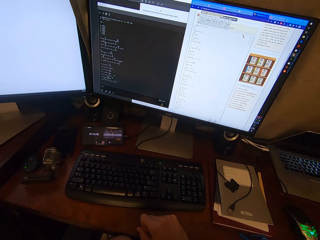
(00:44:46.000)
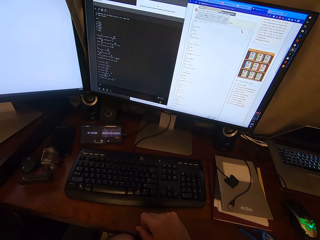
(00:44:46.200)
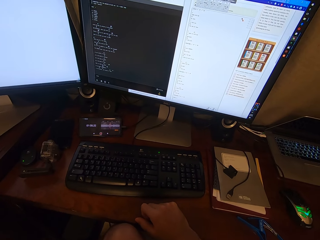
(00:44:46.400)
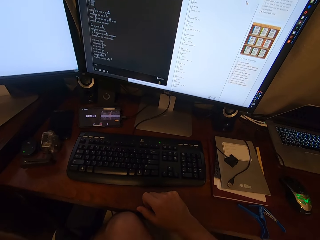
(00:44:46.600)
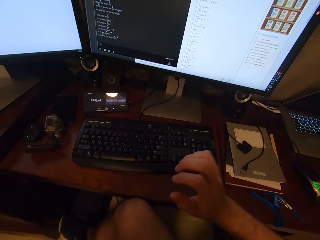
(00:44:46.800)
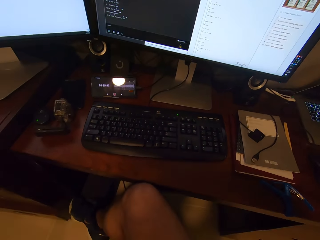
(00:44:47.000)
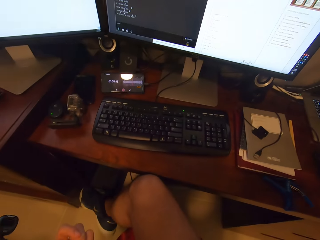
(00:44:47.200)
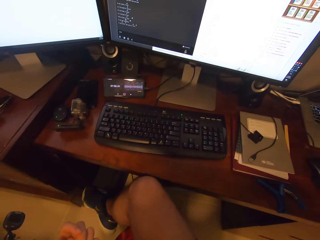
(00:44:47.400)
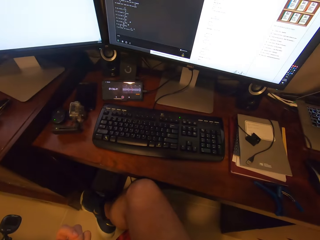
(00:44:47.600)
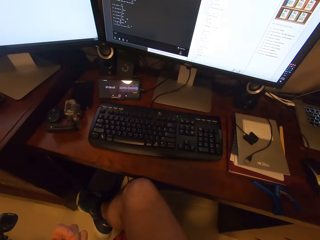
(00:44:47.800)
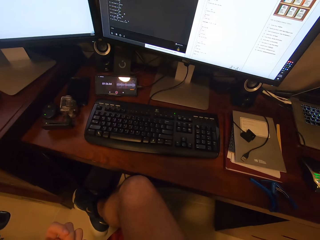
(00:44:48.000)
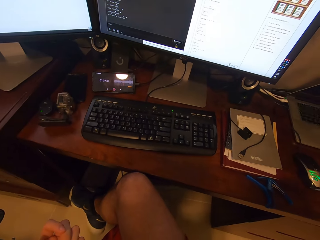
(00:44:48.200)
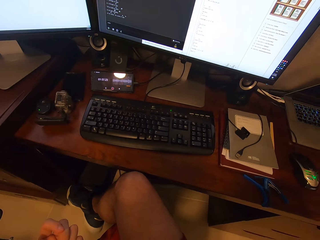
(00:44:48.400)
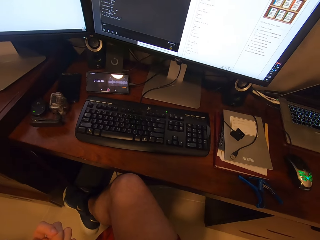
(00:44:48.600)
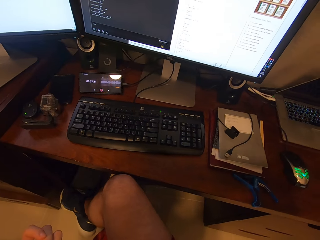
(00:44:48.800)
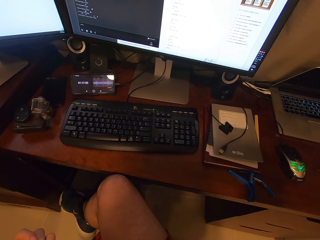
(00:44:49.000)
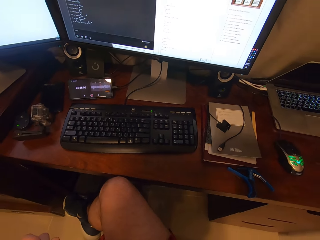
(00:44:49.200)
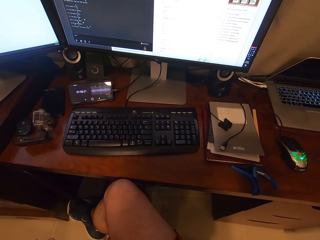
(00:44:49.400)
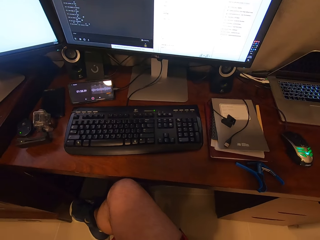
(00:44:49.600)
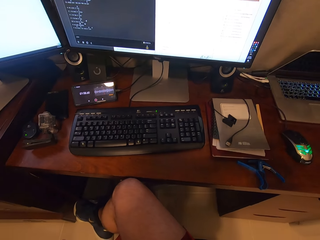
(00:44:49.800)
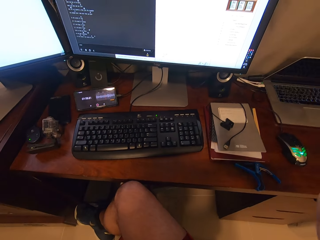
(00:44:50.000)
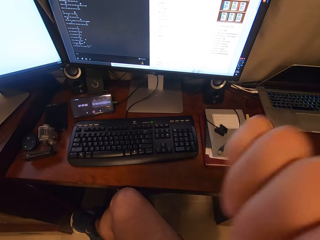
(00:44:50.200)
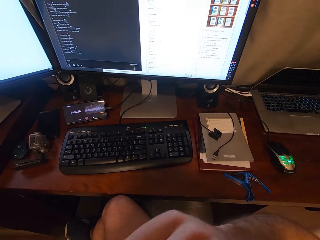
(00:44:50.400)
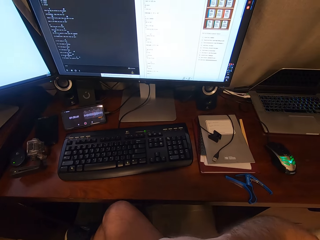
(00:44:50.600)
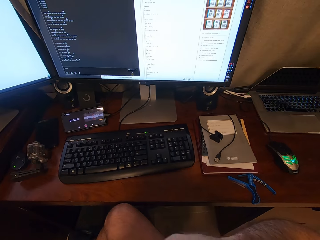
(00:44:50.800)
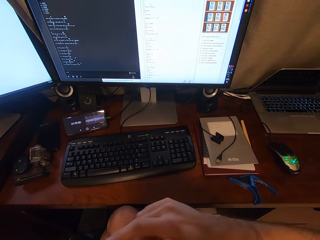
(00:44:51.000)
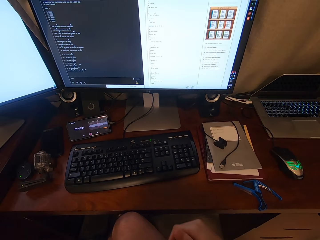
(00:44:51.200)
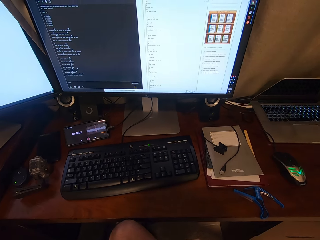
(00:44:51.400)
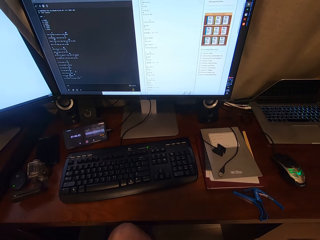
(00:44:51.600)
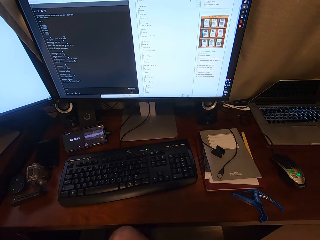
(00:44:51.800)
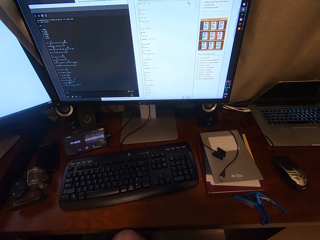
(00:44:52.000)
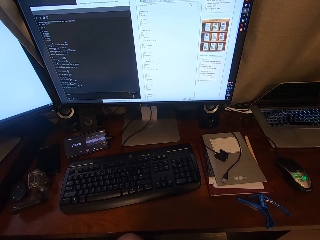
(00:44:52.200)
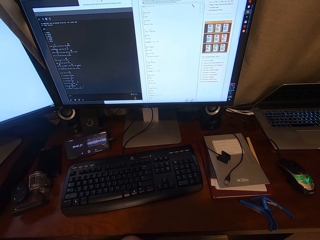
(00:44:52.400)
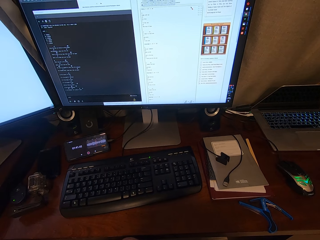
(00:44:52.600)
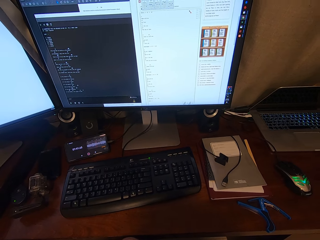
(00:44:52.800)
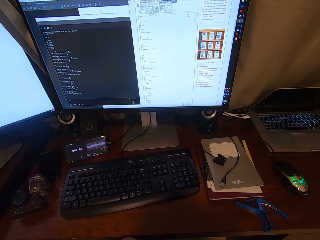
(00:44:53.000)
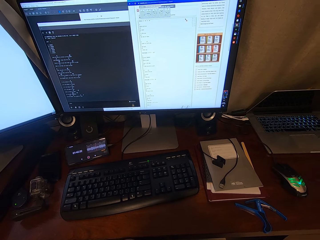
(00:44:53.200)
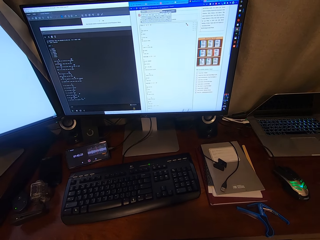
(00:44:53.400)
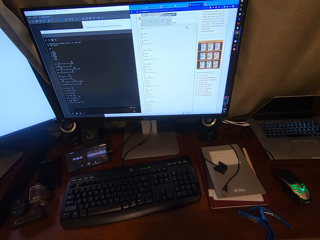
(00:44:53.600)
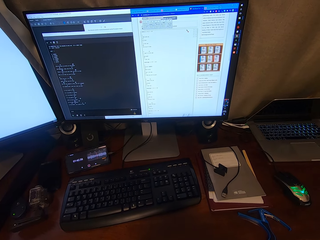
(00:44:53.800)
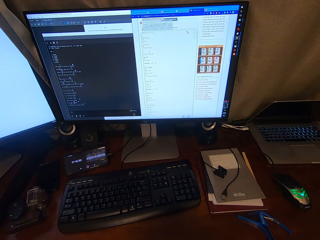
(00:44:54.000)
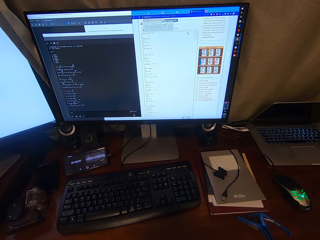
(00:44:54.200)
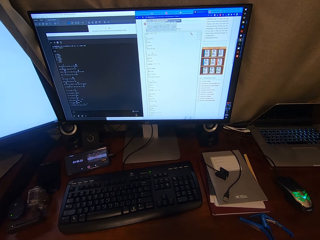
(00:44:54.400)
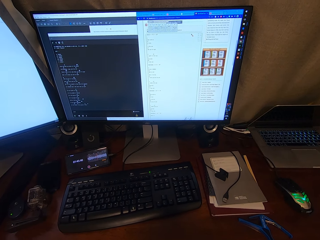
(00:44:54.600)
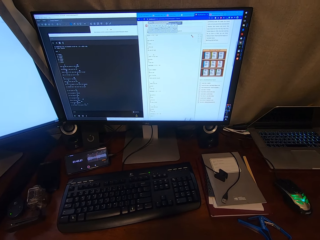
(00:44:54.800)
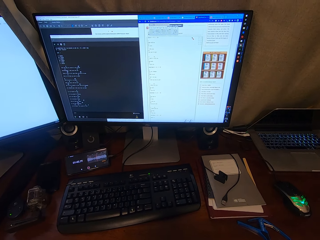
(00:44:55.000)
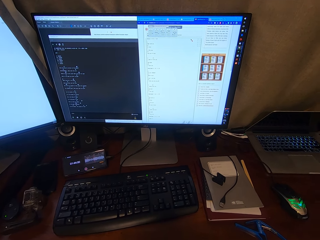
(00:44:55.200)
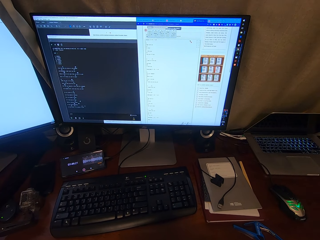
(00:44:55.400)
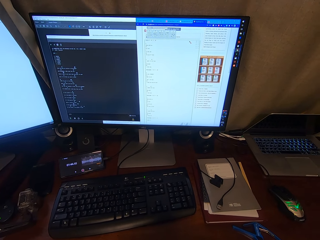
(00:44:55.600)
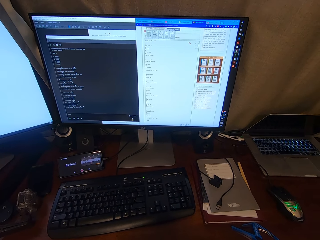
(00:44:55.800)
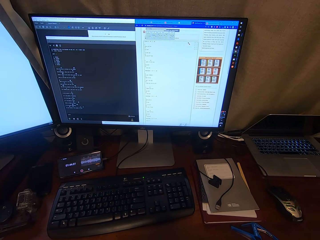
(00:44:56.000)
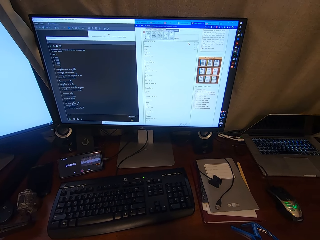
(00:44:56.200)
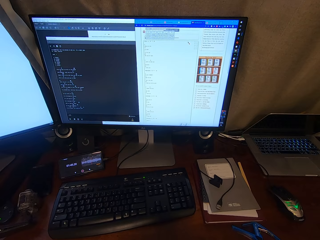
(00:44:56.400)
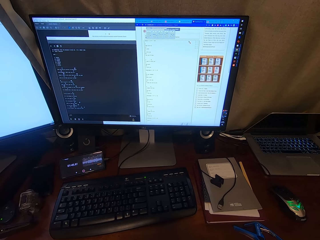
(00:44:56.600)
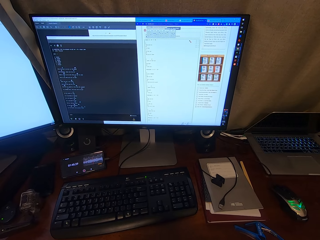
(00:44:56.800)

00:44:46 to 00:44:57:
The camera wearer touches the face.

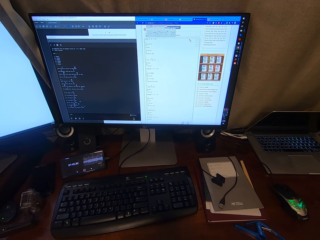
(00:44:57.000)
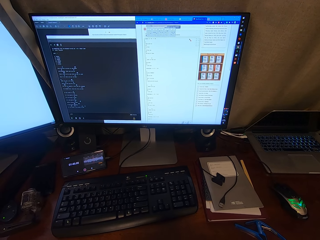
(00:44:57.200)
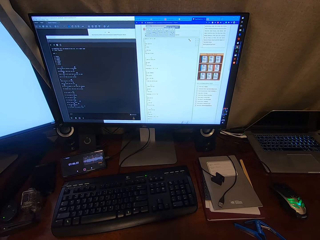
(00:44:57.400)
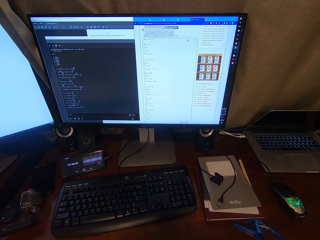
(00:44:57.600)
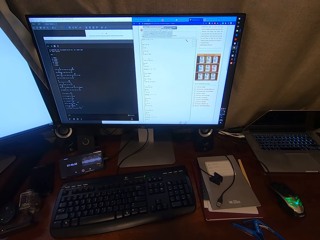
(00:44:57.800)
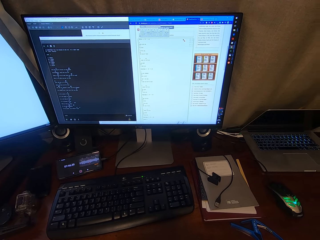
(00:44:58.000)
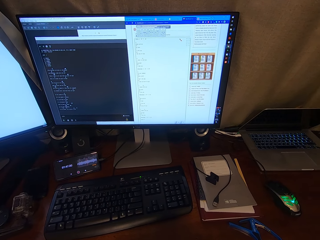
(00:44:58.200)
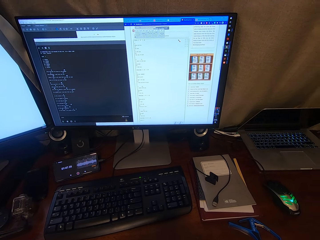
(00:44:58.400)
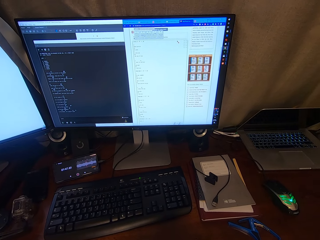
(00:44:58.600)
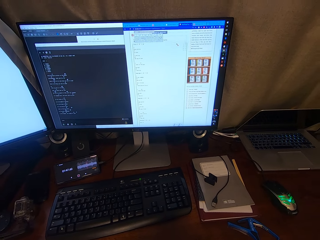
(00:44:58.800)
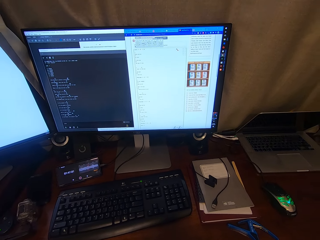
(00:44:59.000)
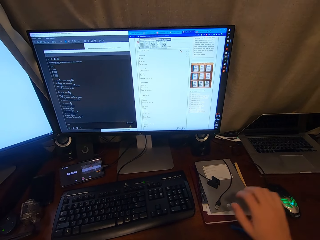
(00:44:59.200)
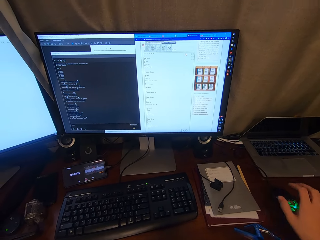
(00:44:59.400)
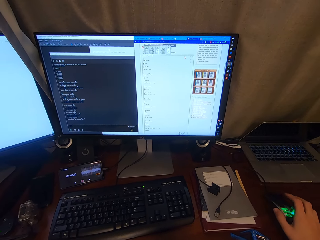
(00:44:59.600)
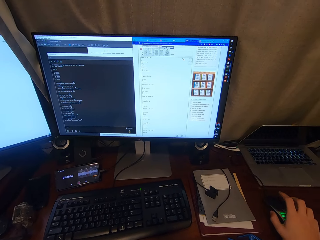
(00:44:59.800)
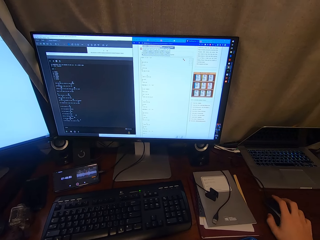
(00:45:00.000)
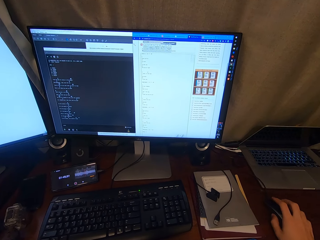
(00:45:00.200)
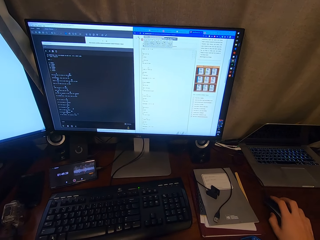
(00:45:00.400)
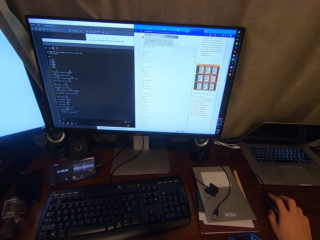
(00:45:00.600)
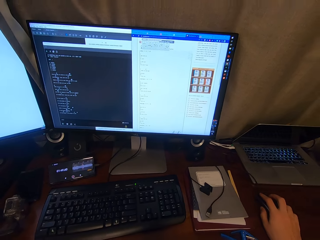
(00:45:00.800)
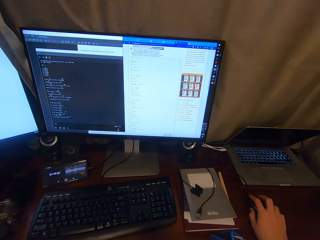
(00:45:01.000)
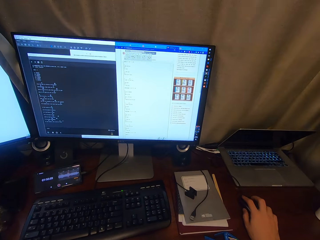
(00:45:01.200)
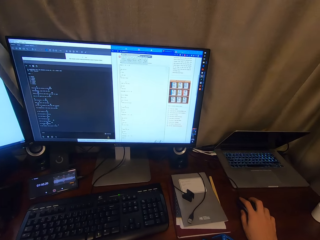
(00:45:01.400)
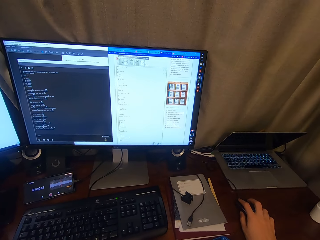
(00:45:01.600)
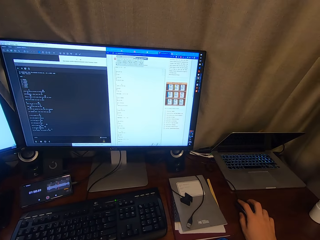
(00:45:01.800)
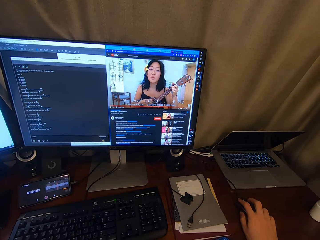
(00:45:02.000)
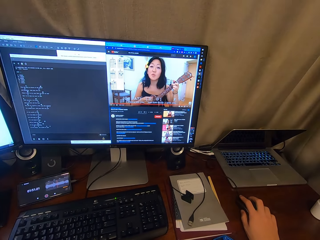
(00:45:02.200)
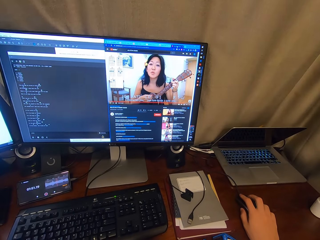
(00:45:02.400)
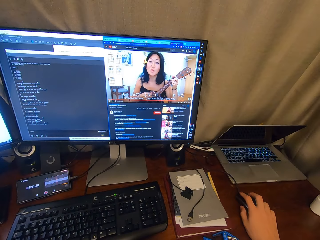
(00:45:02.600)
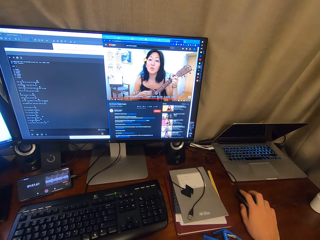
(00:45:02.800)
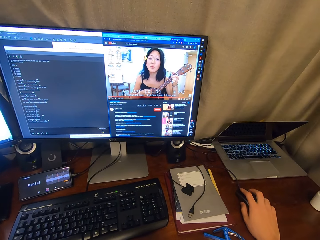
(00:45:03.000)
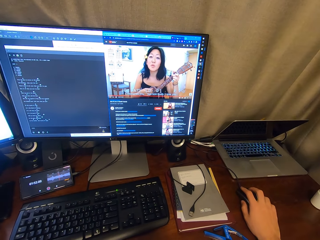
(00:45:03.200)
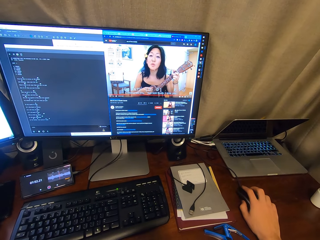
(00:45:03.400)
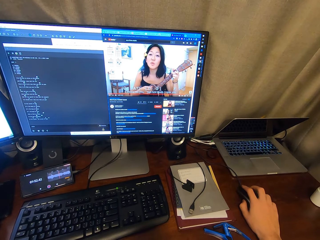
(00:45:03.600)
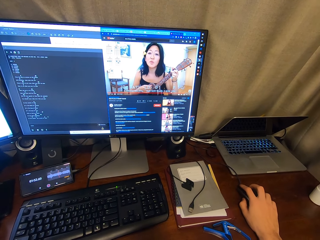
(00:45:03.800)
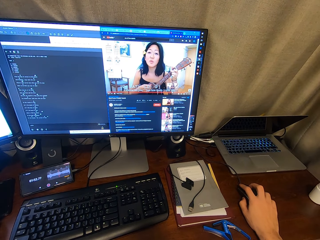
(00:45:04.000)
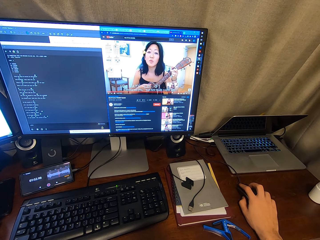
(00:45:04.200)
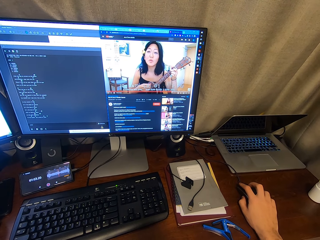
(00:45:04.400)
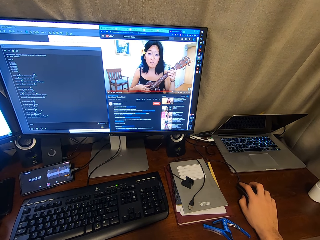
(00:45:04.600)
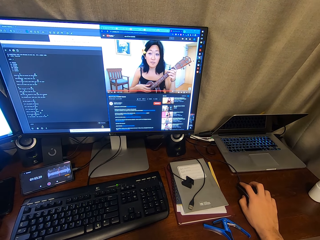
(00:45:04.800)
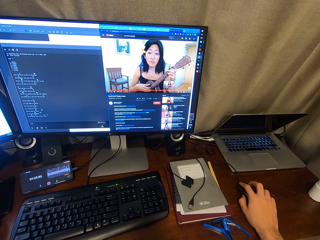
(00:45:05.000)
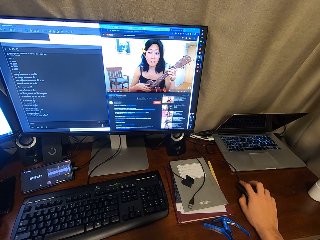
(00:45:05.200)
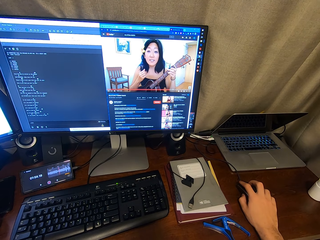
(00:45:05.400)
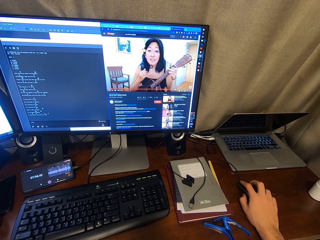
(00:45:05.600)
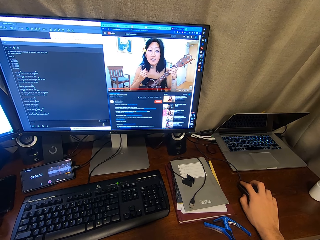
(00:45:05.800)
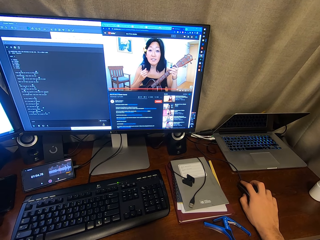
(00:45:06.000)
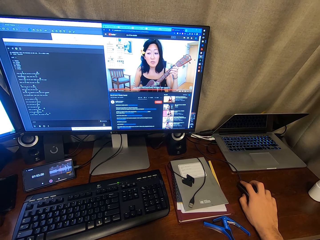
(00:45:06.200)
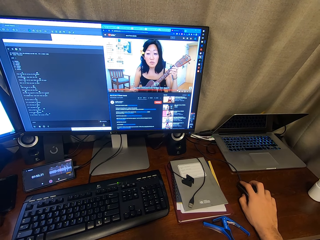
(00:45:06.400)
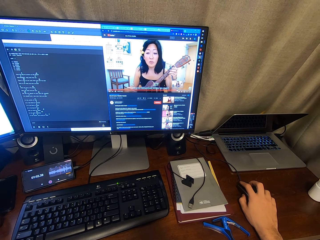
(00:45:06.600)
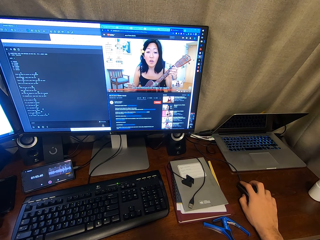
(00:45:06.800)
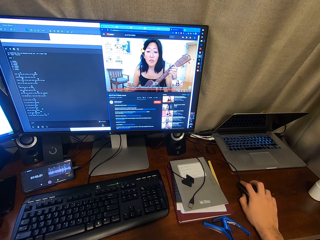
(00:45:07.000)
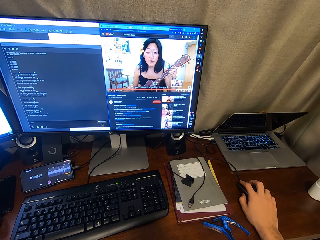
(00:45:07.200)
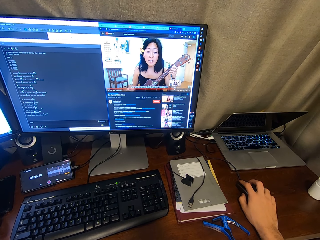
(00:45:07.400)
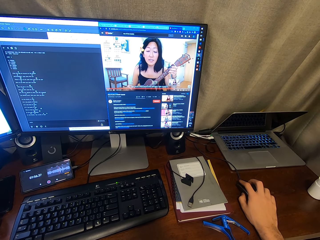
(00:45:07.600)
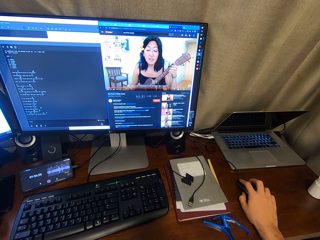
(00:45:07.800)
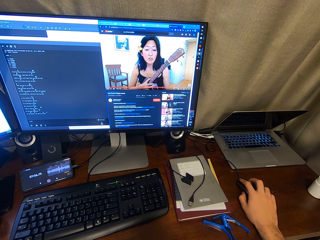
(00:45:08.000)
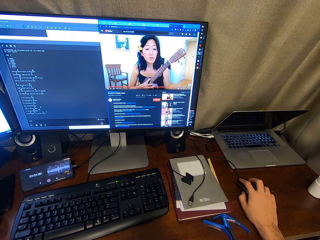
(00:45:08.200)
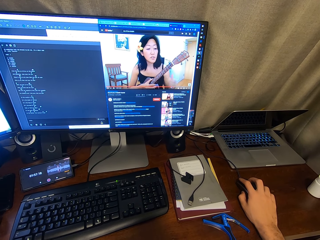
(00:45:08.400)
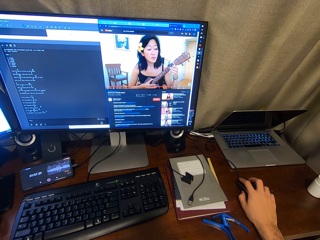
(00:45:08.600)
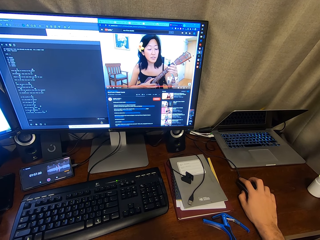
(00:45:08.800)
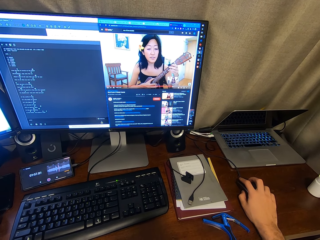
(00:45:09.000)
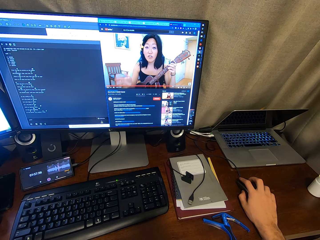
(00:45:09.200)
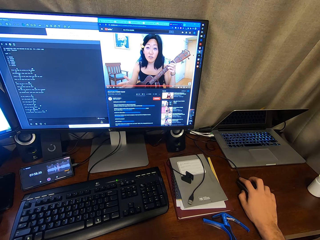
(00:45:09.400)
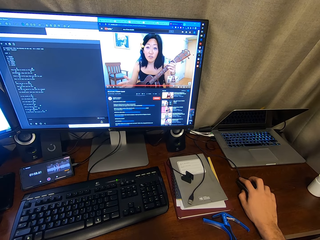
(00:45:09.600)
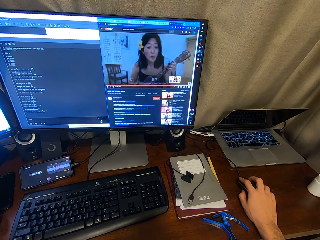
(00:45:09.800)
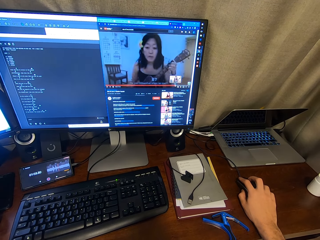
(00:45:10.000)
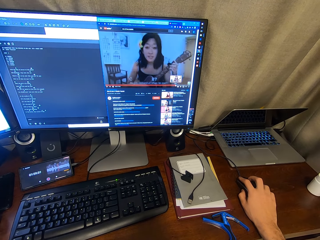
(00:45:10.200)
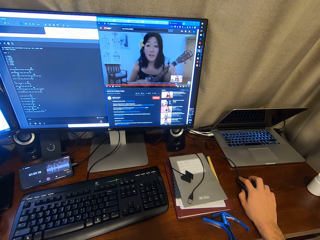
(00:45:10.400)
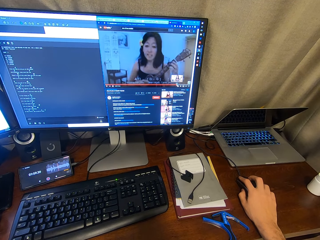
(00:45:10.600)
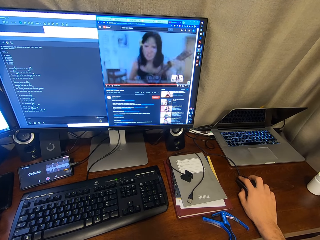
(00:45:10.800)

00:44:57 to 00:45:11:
The camera wearer clicks on a mouse. They scroll through the desktop using the mouse.
